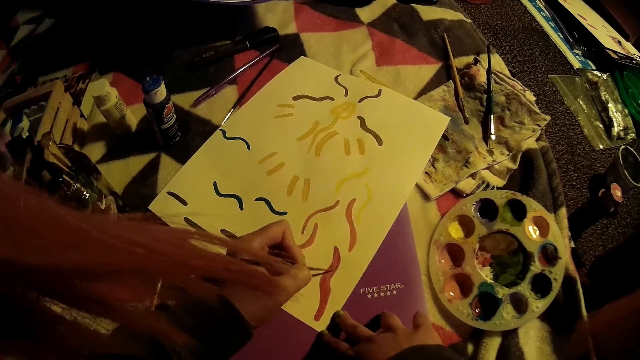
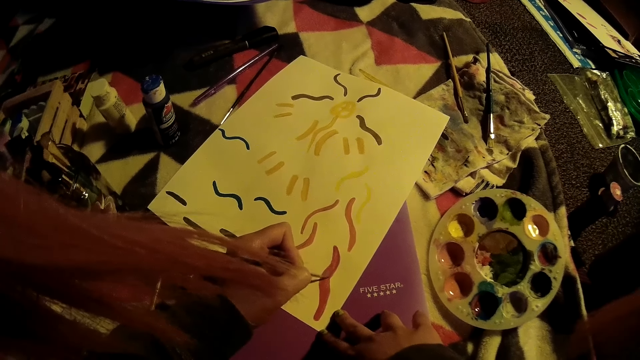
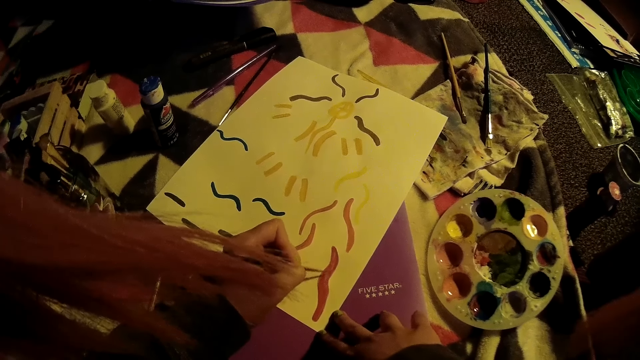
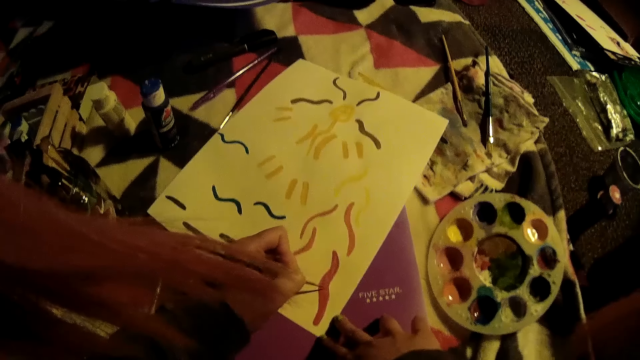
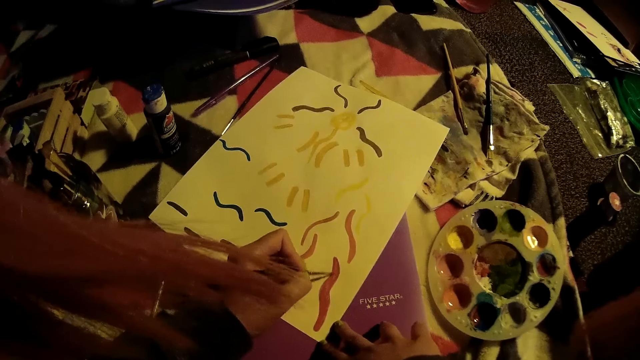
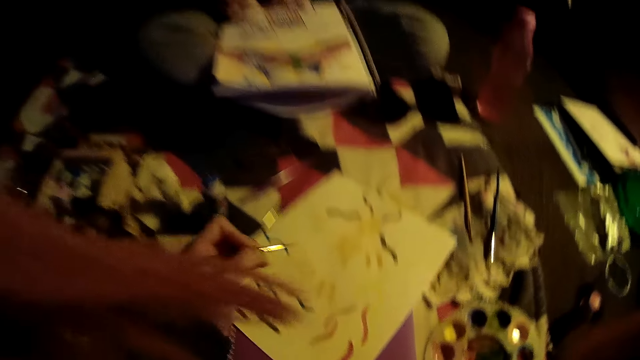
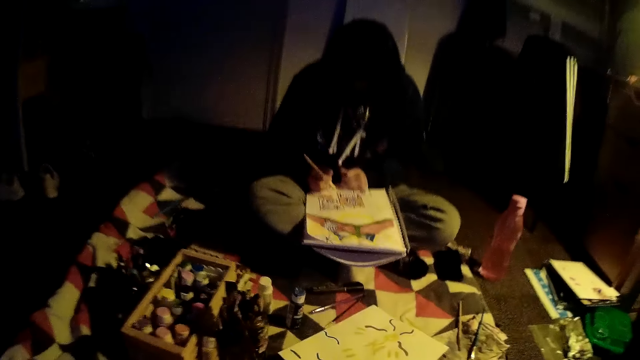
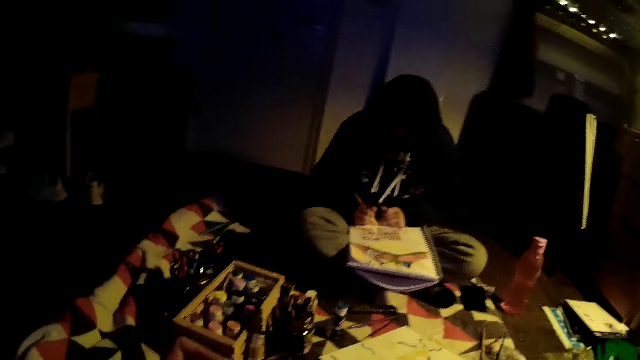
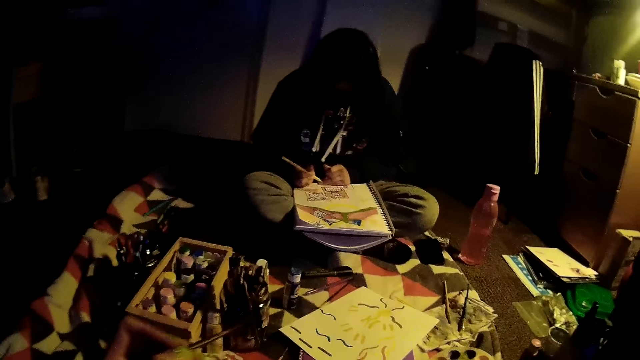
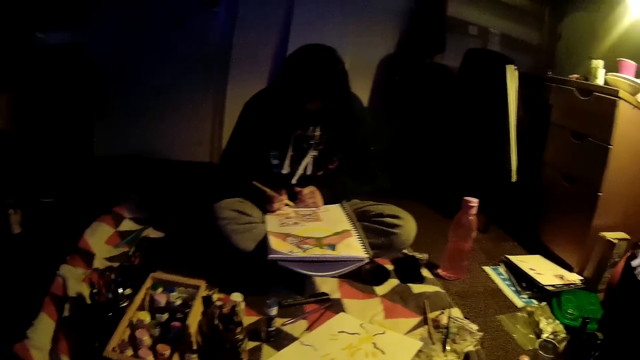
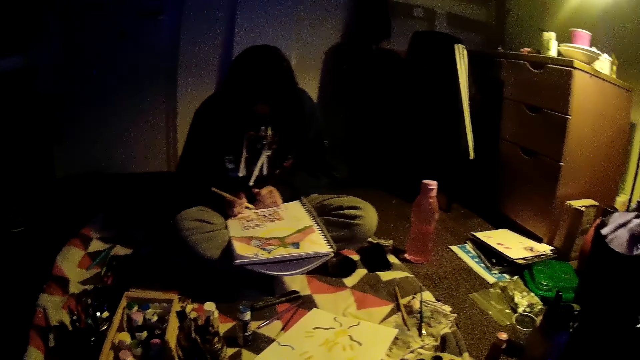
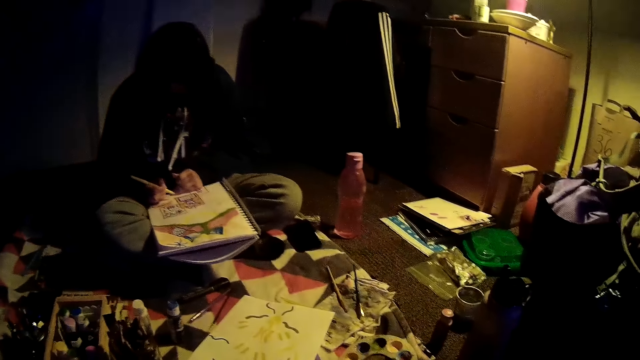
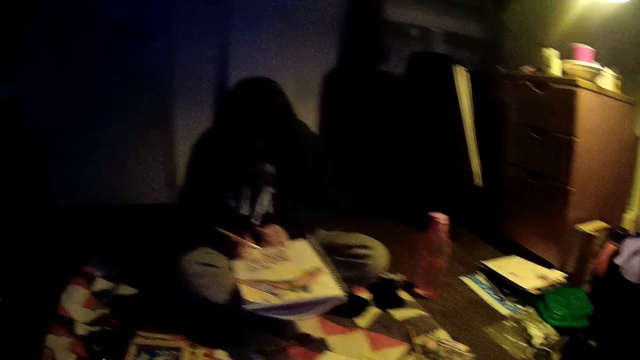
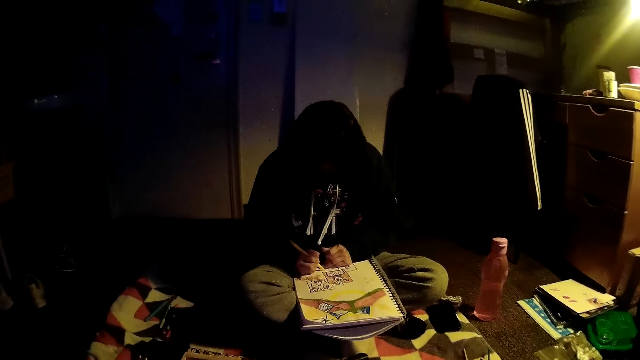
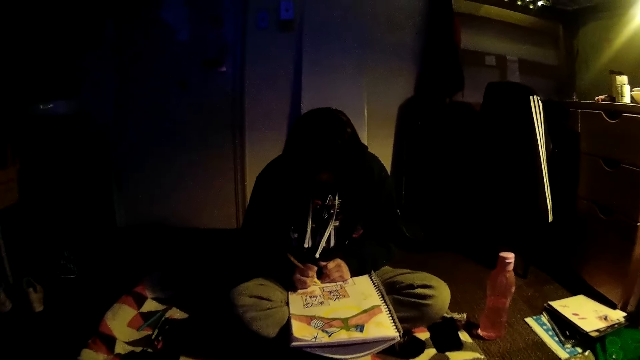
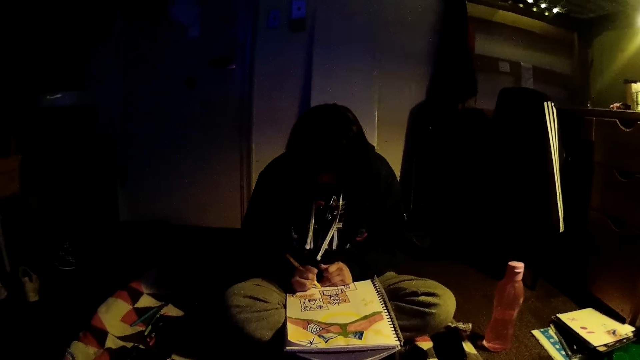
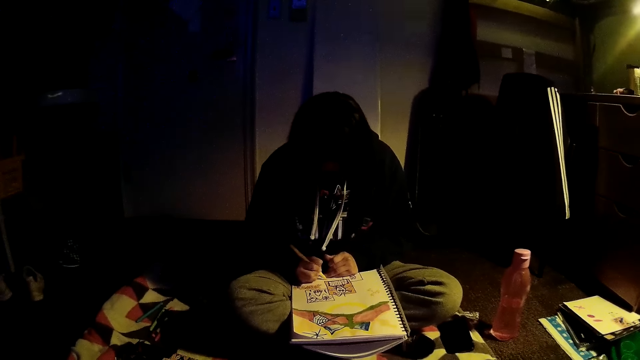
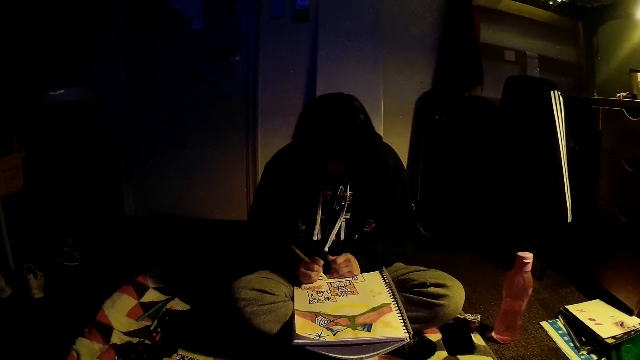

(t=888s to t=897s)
A woman draws on a paint book with her right hand. The camera wearer removes the paintbrush from the drawing paper.

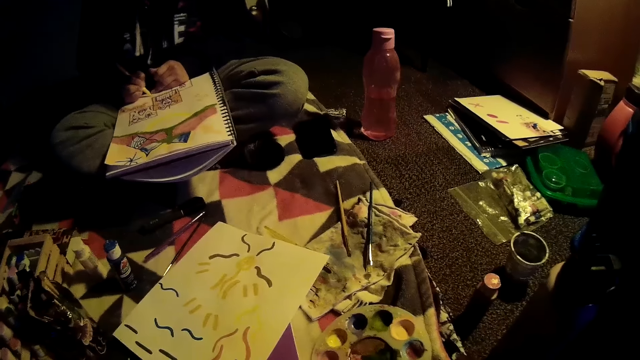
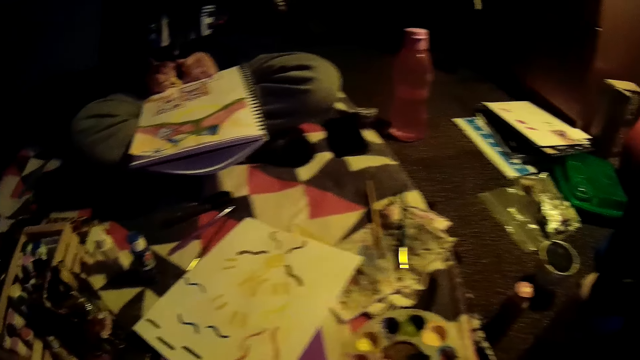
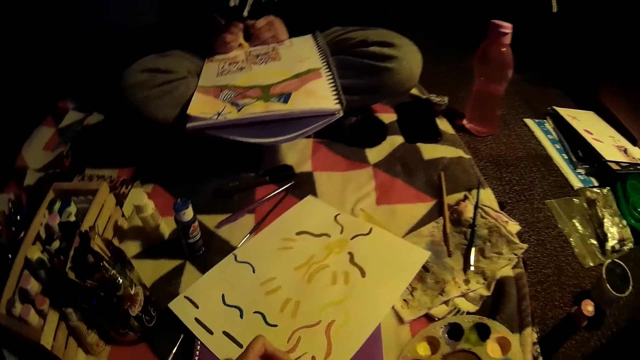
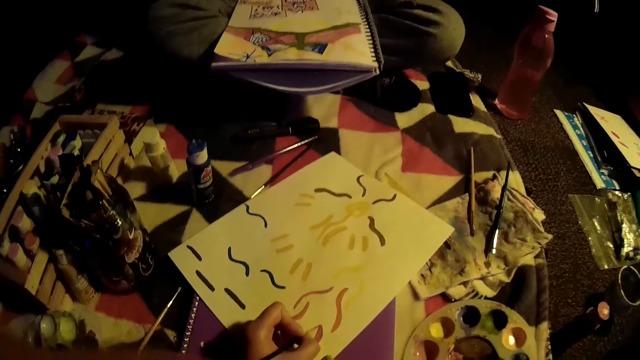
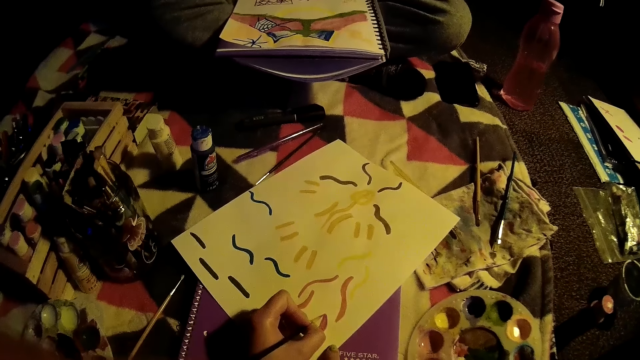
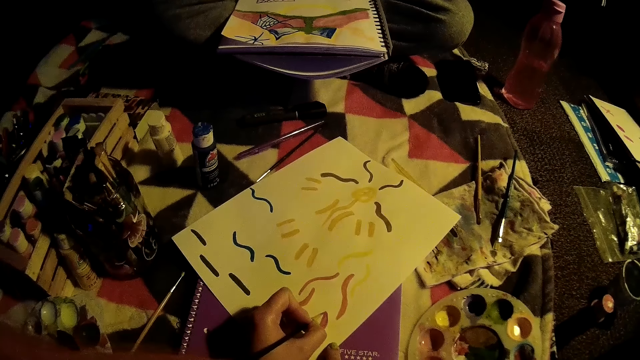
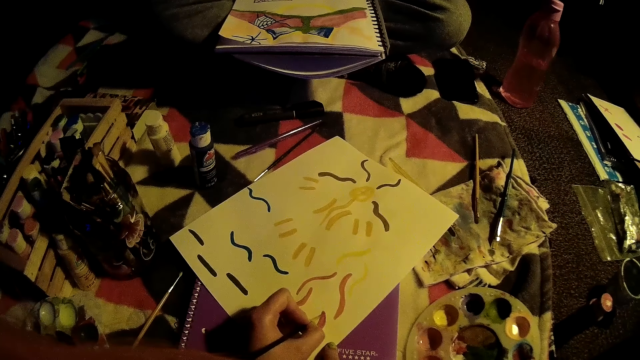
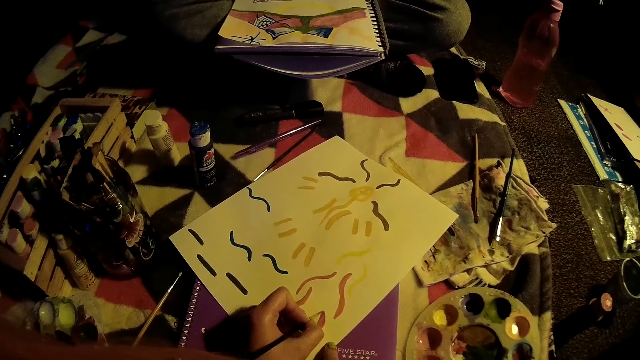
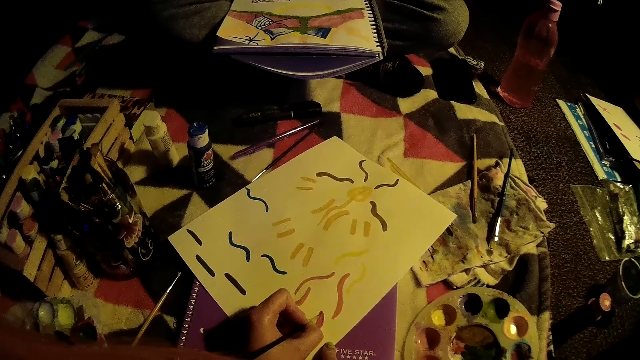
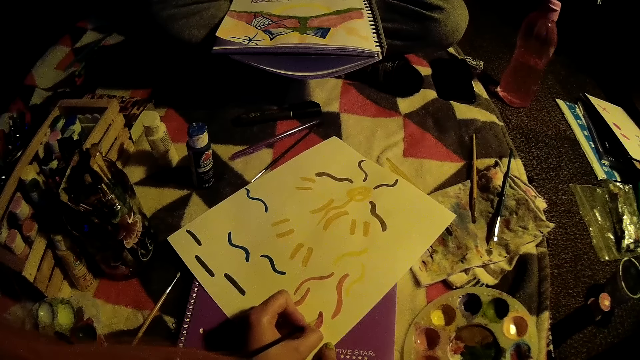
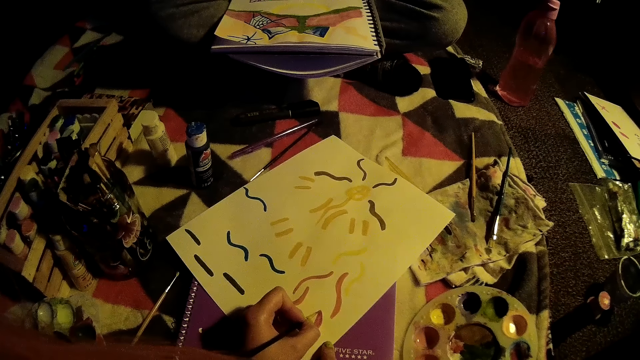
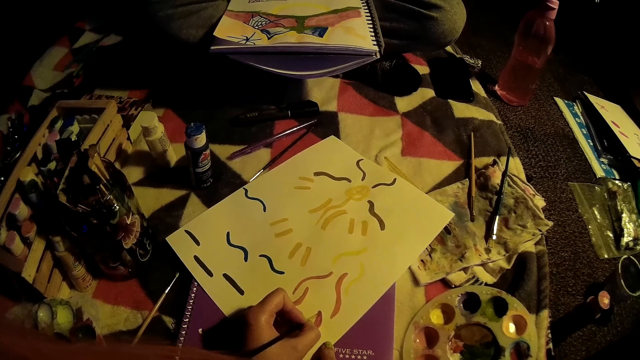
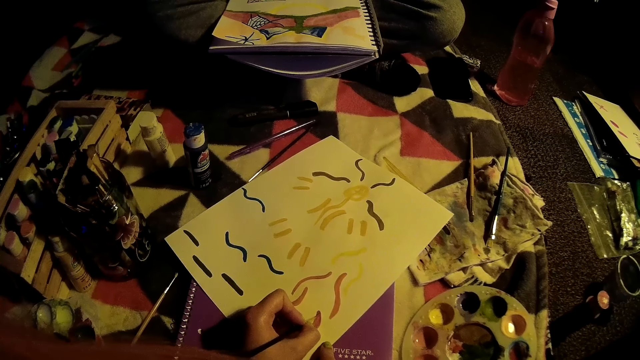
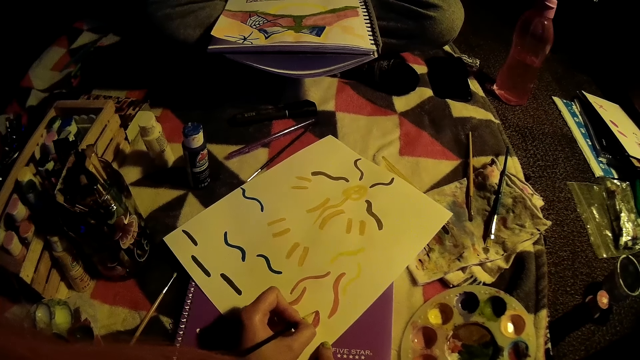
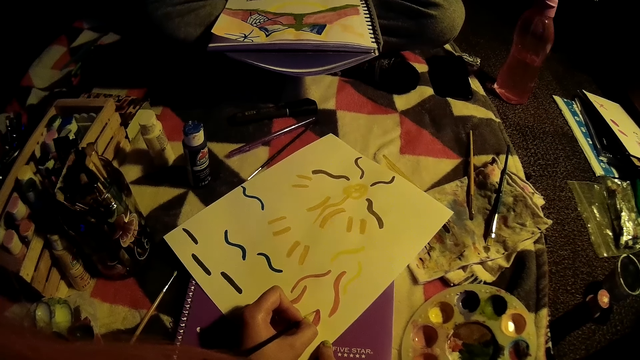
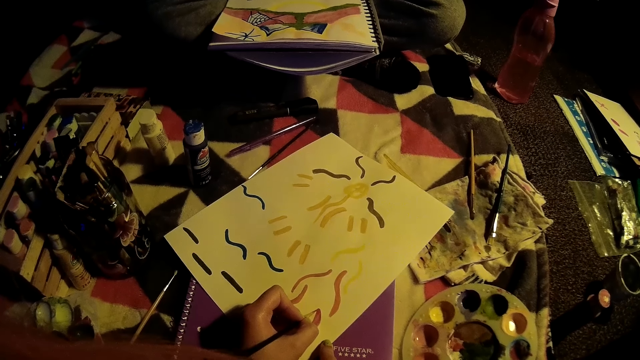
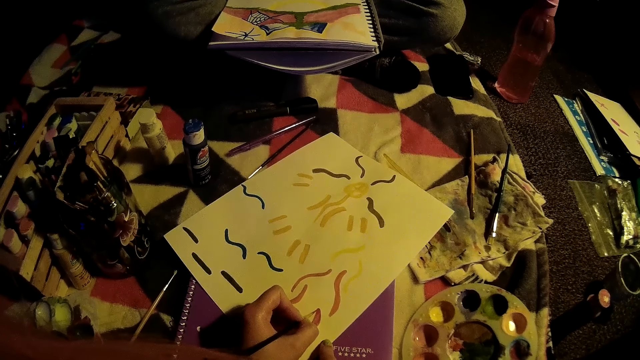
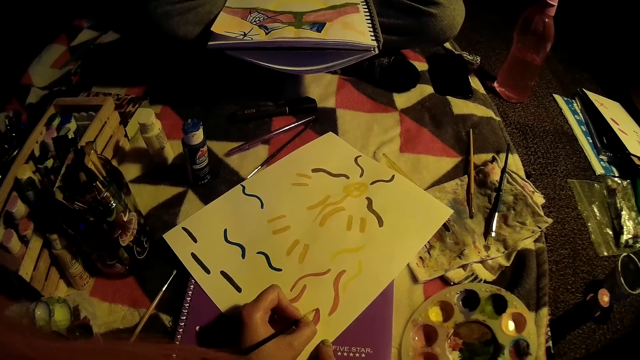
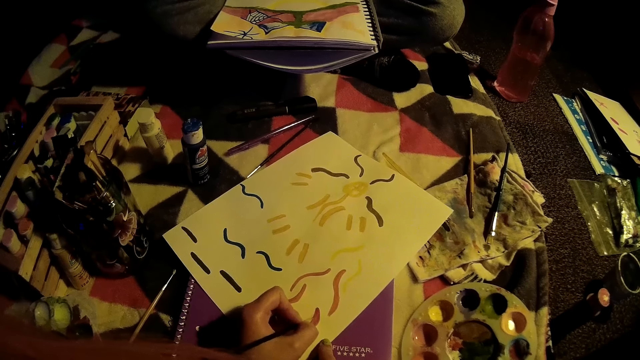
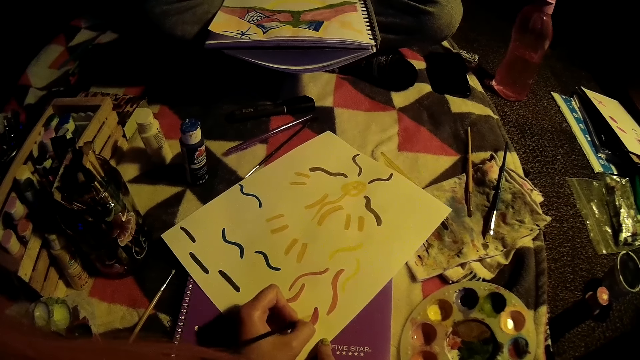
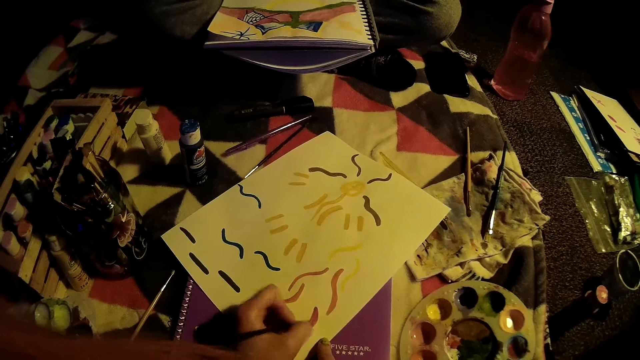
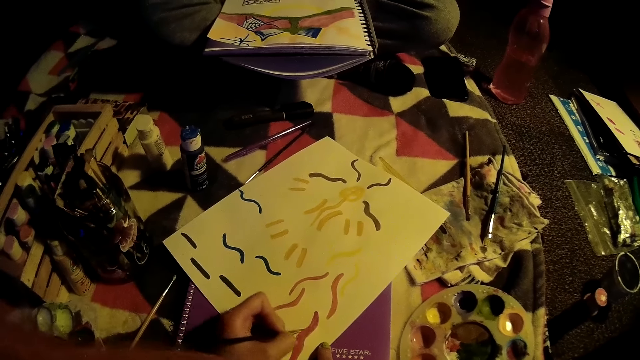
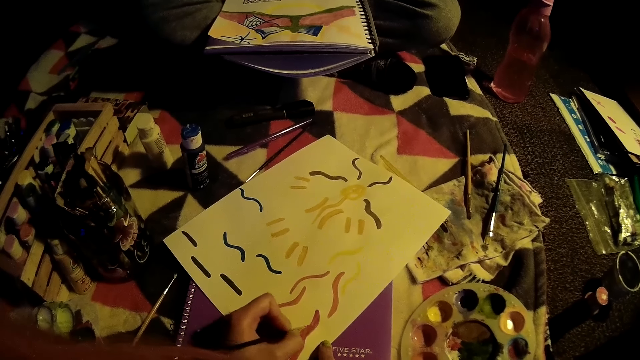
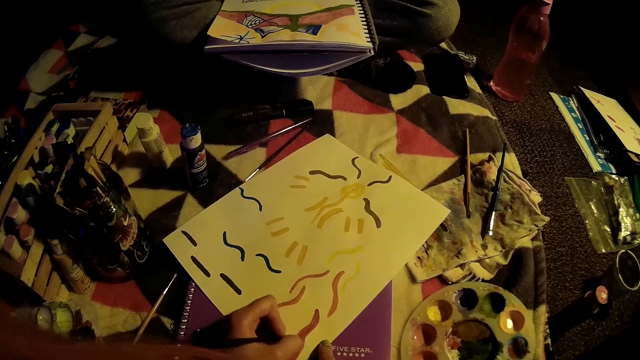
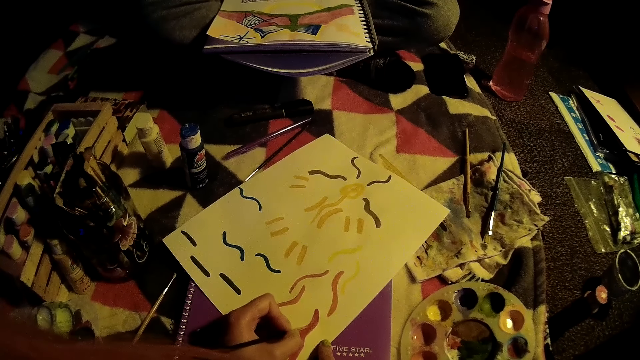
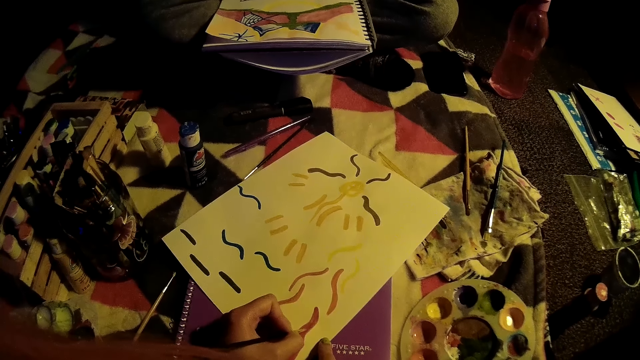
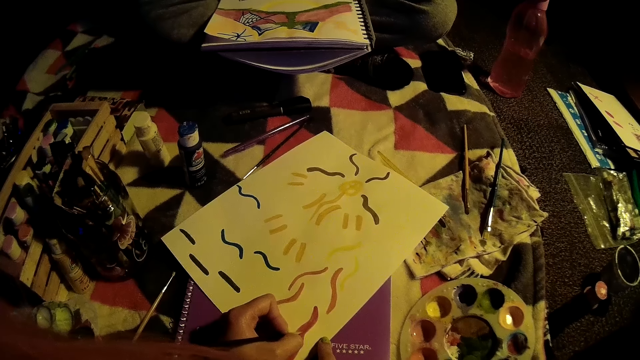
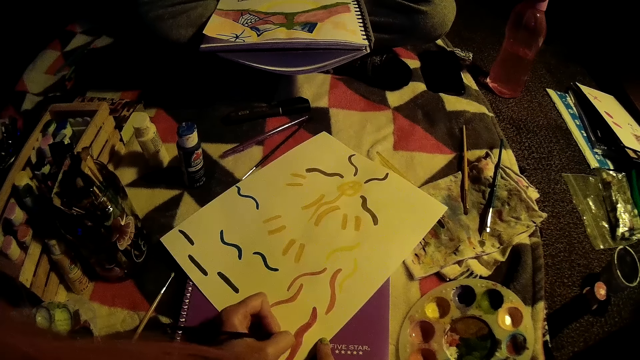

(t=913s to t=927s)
The camera wearer draws on the paper with the paint brush in her left hand. She dips the painting brush in the ink.
